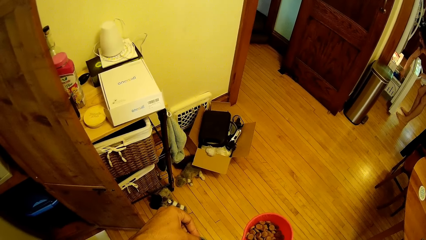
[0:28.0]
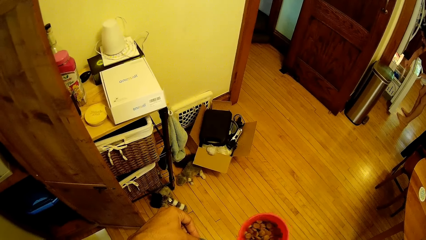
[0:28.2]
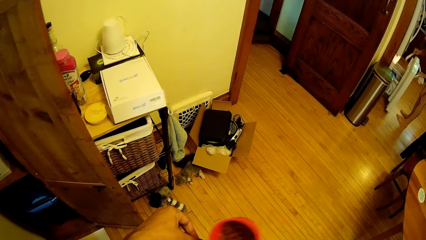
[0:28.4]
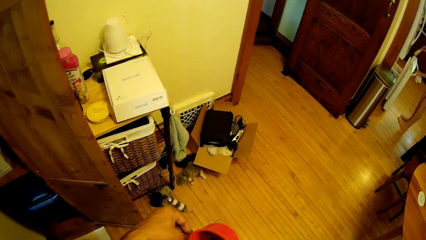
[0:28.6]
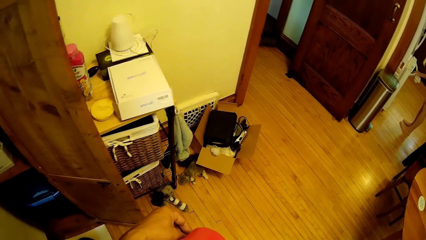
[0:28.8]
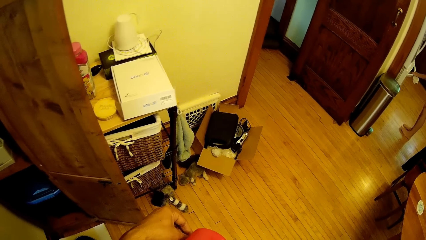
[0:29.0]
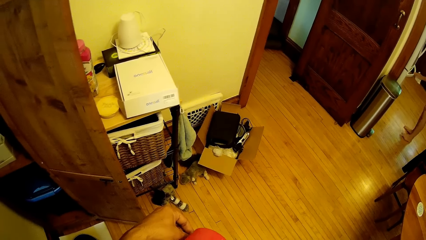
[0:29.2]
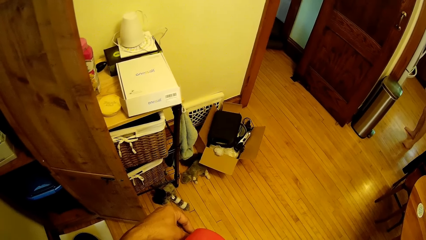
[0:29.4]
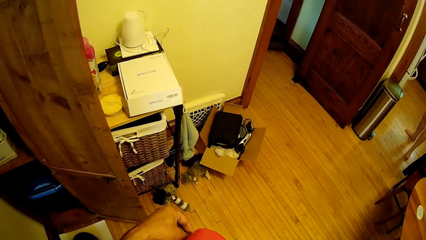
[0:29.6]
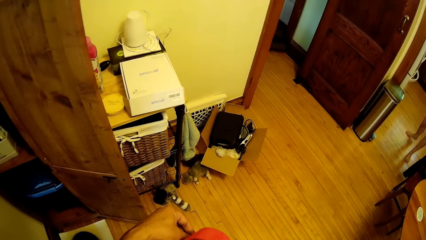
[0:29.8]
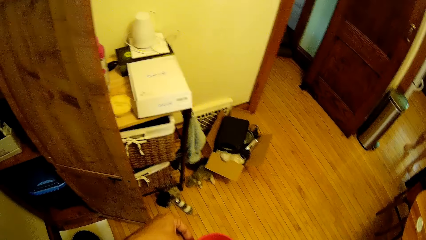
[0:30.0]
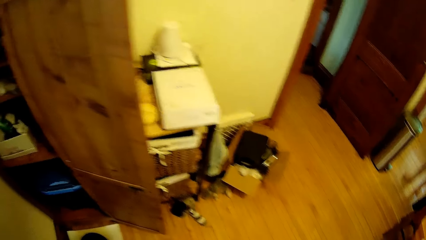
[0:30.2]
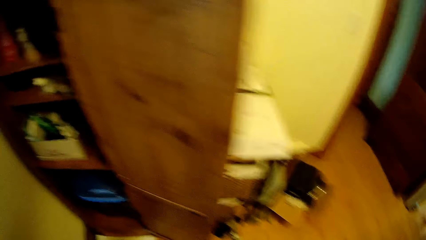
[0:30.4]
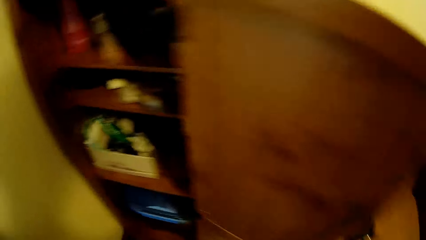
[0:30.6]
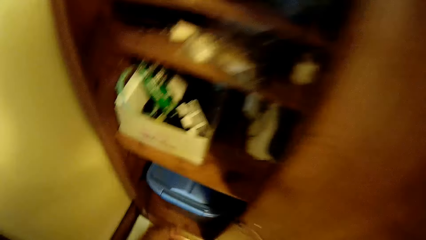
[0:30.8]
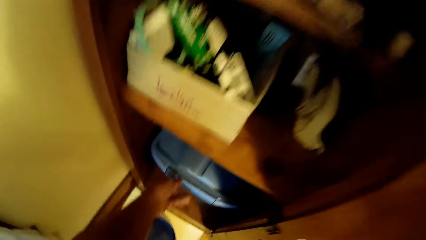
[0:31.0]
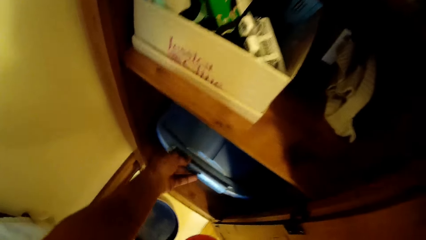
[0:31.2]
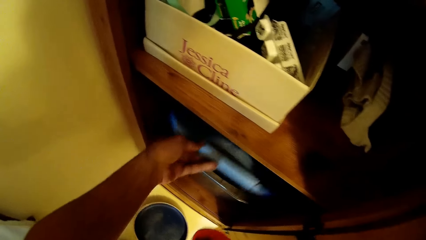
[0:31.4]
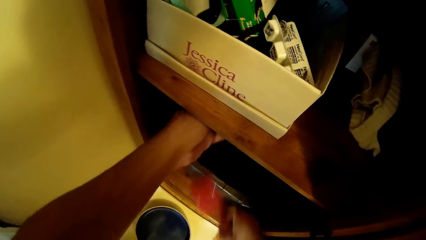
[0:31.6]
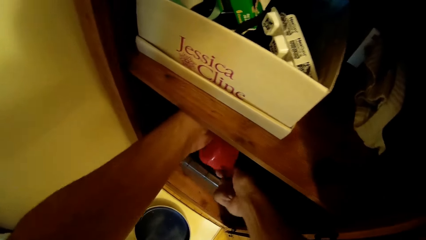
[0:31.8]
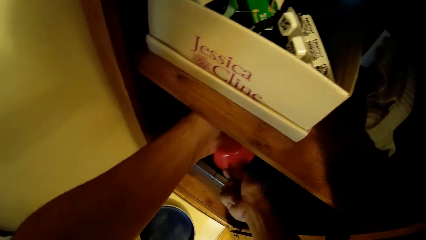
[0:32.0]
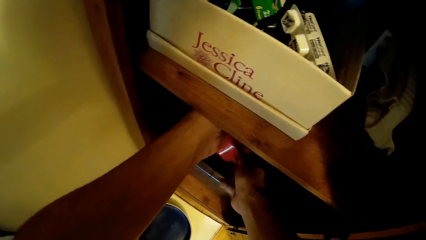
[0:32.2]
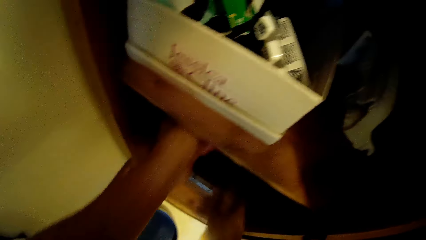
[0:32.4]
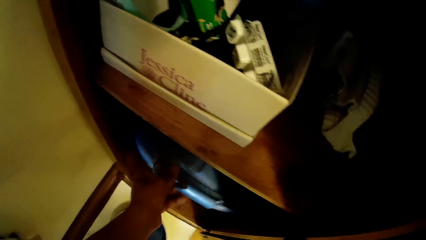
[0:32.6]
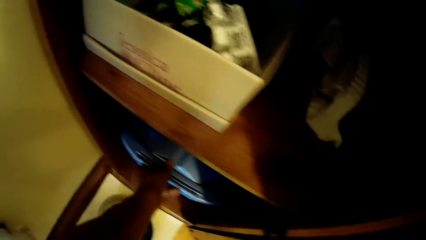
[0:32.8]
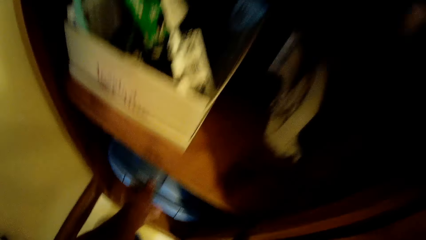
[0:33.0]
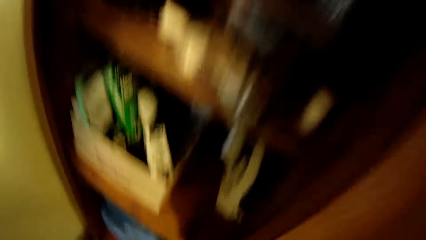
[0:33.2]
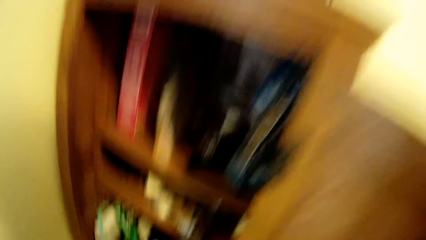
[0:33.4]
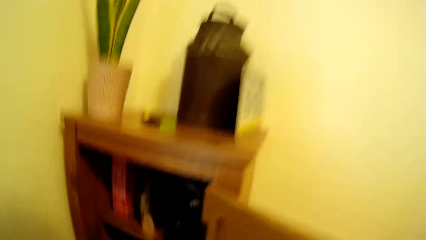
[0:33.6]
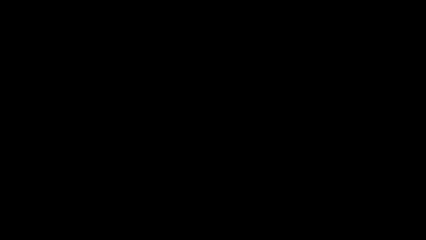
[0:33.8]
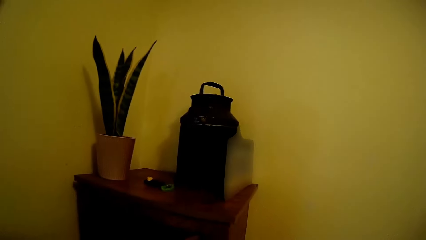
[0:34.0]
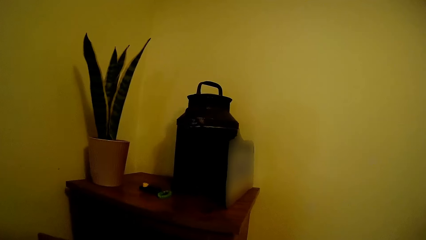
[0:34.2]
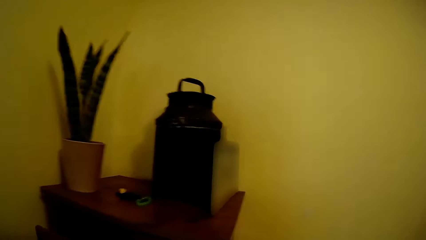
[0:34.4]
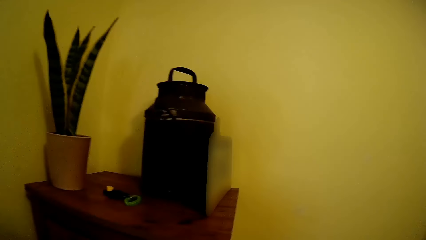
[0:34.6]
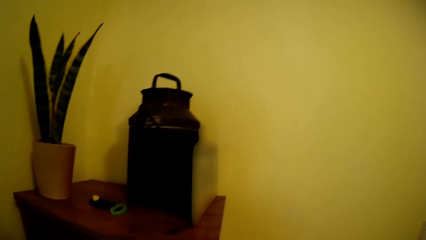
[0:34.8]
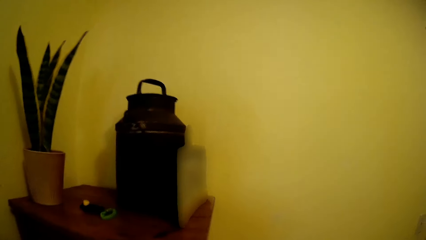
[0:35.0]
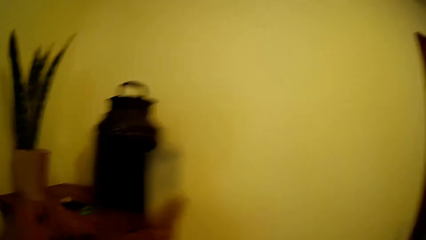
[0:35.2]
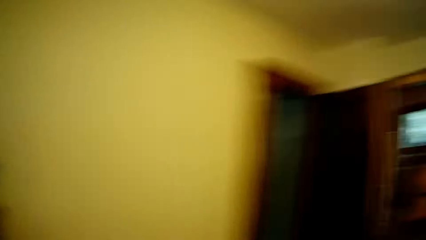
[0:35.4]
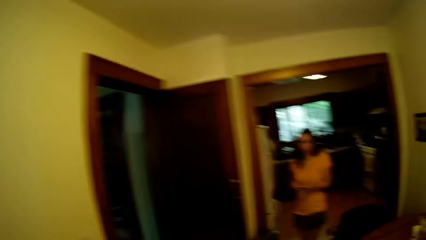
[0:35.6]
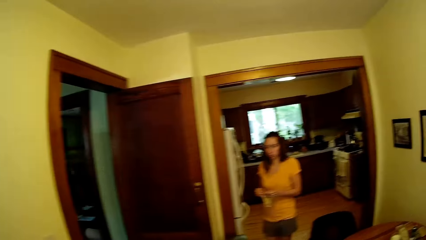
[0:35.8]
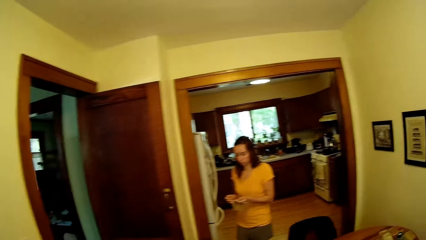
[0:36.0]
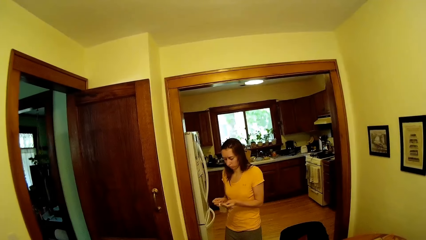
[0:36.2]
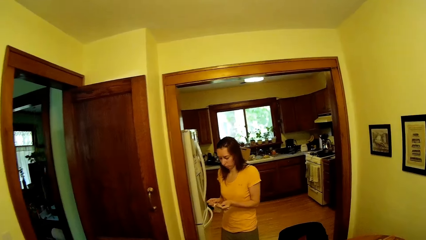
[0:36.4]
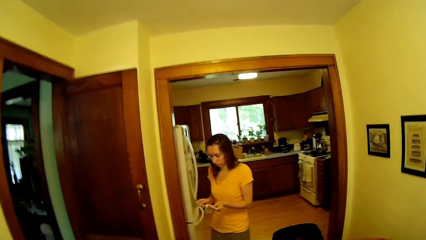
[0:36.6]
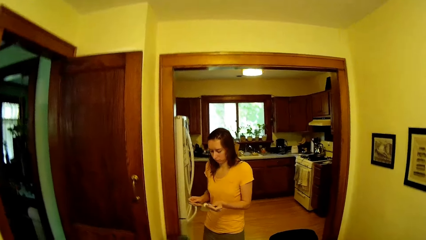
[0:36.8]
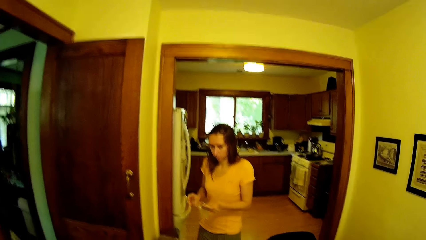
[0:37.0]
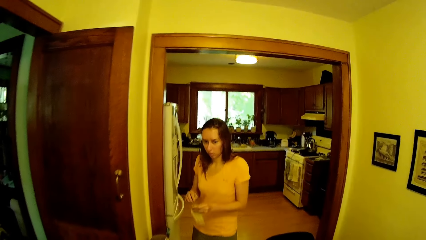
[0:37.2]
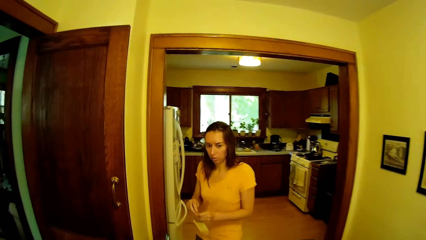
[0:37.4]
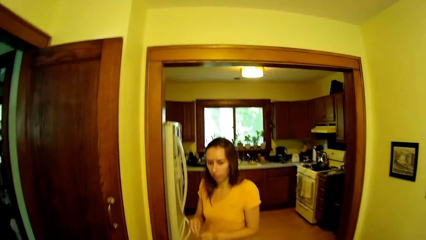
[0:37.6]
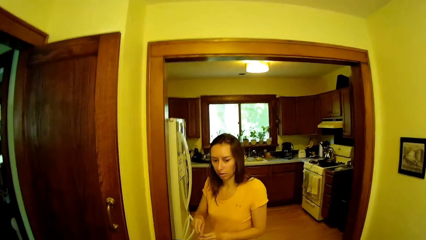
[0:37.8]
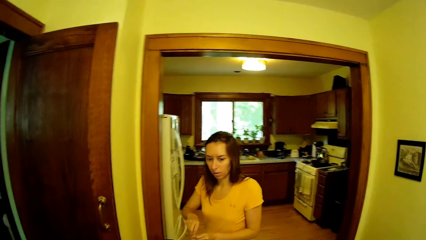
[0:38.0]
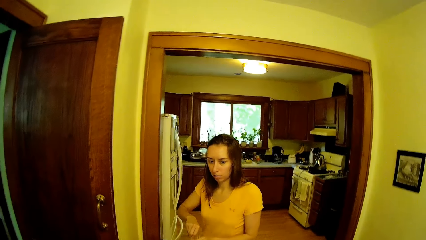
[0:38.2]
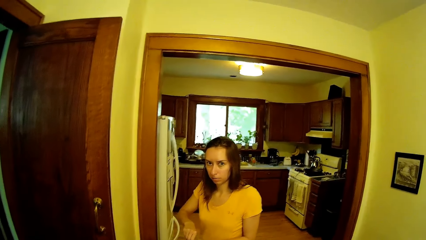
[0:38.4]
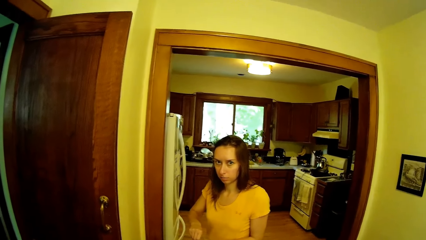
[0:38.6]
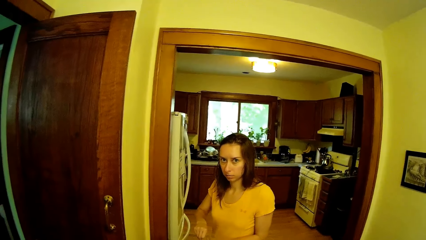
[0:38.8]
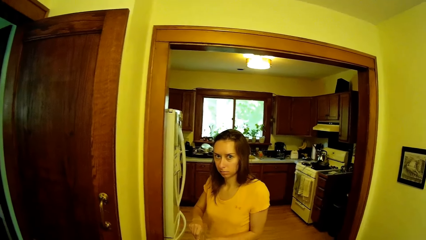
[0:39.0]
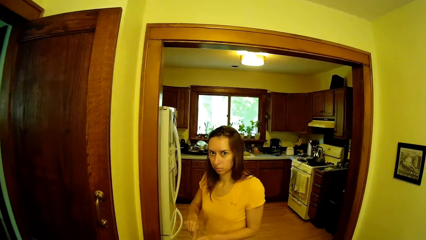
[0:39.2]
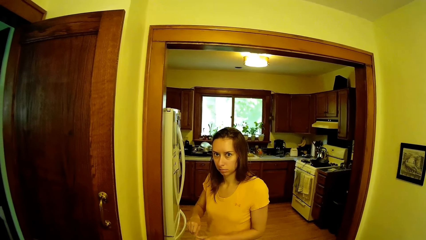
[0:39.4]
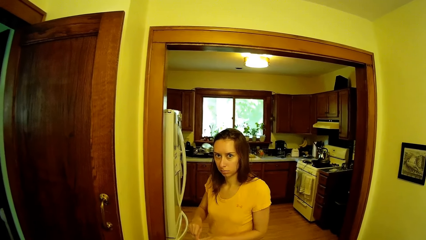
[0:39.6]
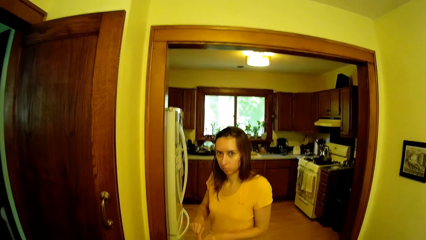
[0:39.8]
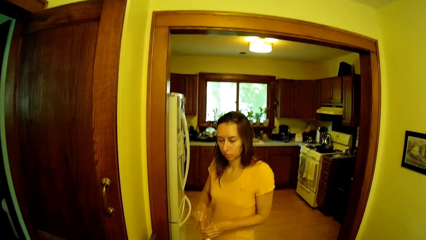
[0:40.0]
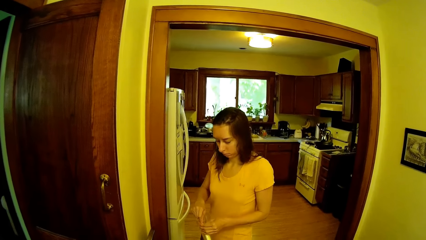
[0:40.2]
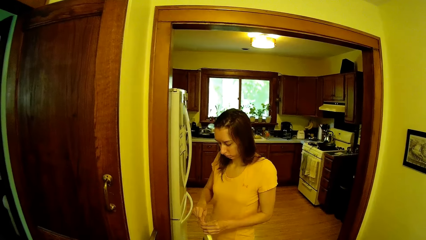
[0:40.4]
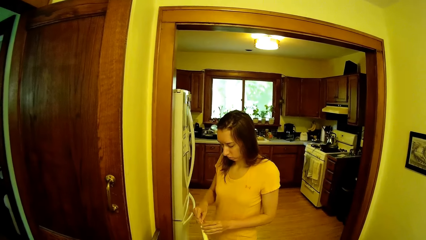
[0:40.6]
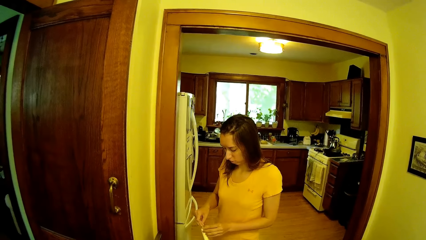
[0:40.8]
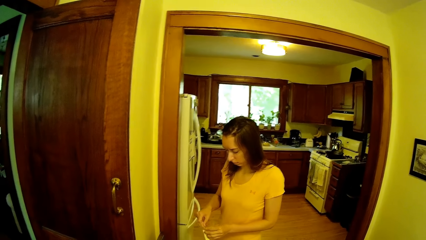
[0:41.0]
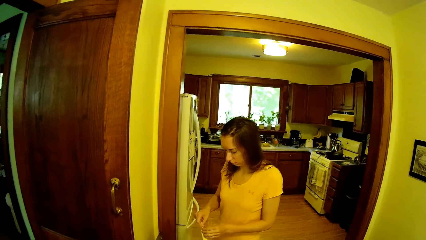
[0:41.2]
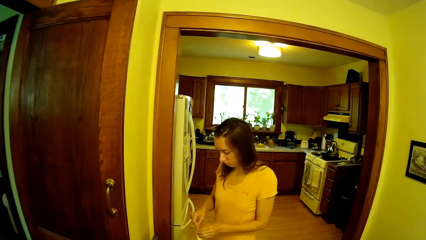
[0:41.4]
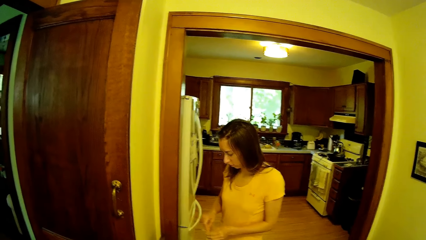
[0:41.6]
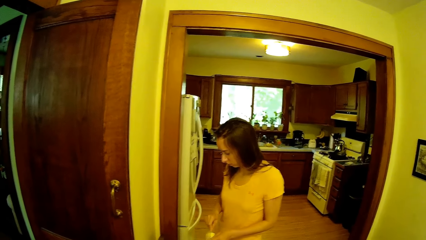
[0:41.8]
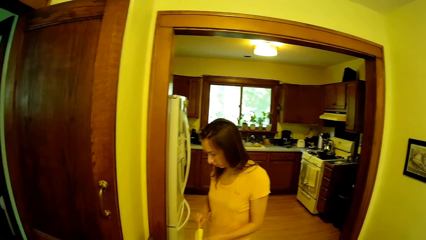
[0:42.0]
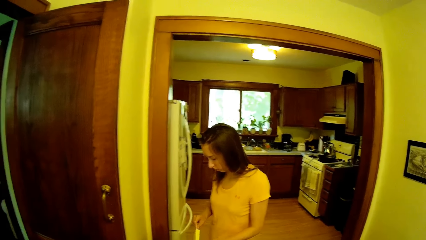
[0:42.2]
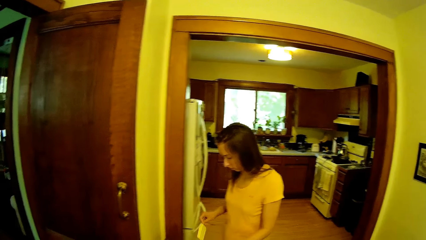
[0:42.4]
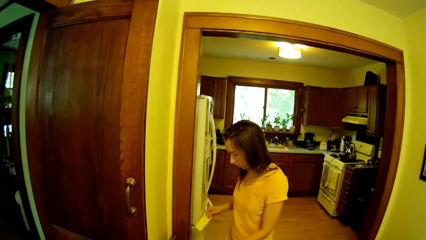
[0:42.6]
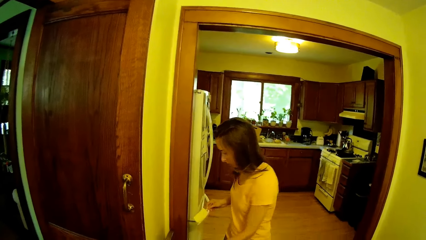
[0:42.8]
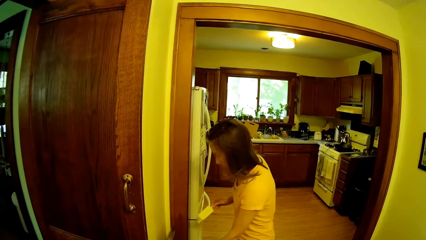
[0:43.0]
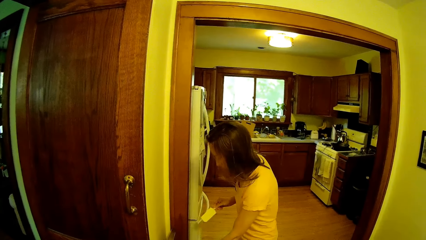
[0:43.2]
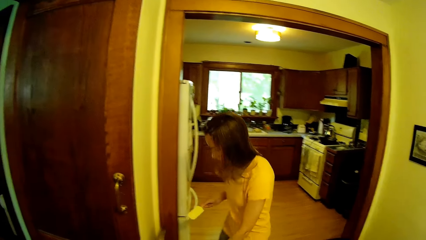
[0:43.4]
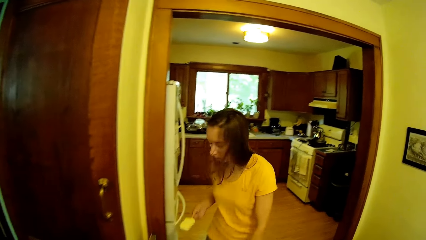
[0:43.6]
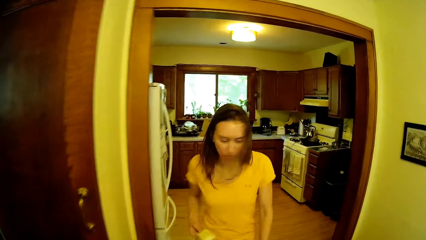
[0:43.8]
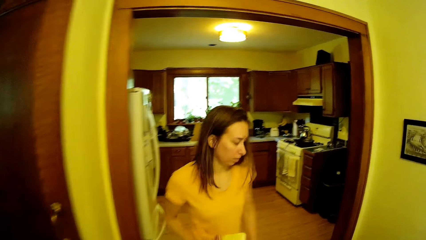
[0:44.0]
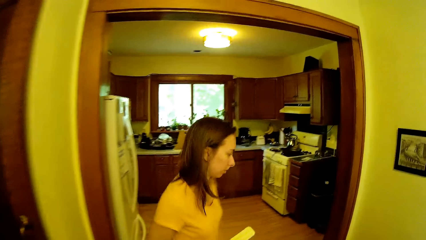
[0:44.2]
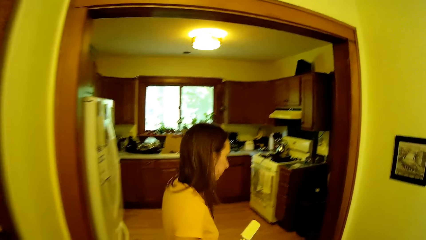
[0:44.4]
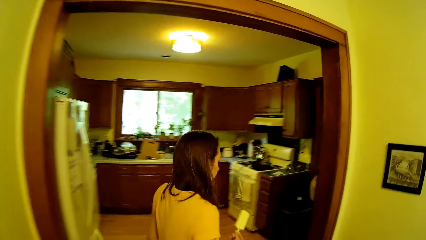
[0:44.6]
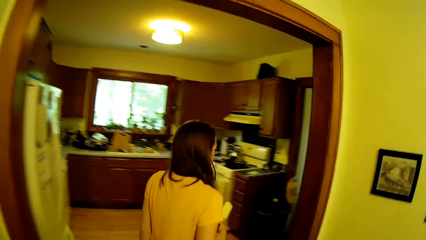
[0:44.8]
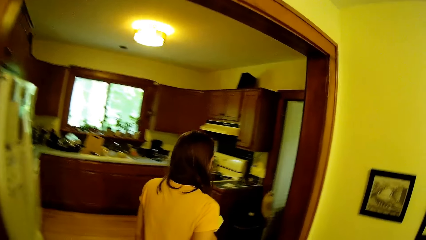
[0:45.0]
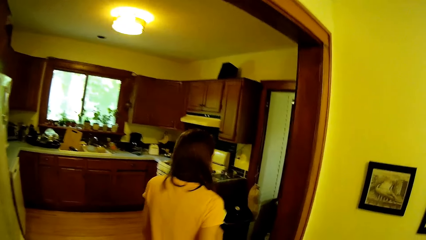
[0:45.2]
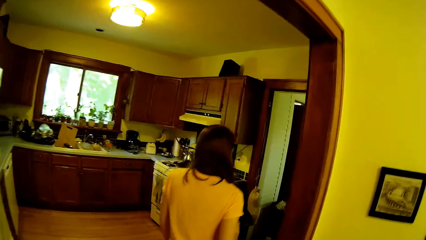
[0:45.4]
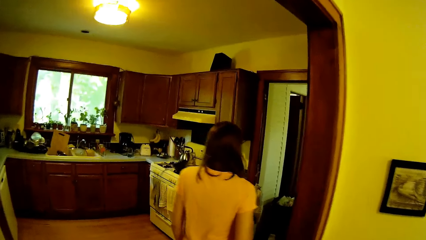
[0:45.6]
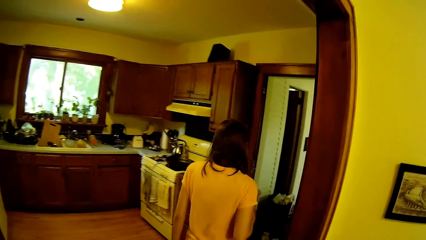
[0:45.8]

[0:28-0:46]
A woman picks a popsicle ice cream stick in the fridge and closes the fridge drawer. The camera wearer puts the dog food in something. The woman walks around. The camera wearer moves around. They return something in the cabinet. They open a container lid. They put the dog food in the container. They drop the cup in the container. They lower the container lid. They stand up. They look around. The woman unwraps the popsicle ice cream. The camera wearer moves around. They look around. The woman throws the paper wraps and walks around. The camera wearer moves around. They walk in the house.
